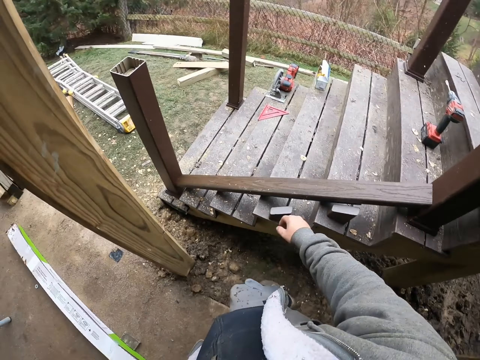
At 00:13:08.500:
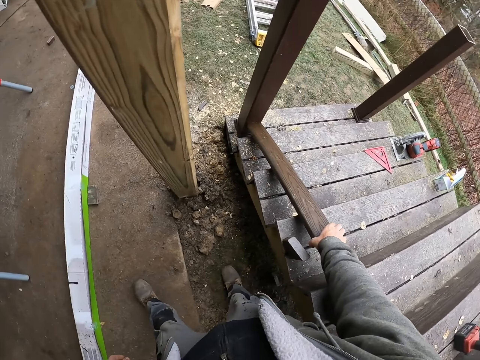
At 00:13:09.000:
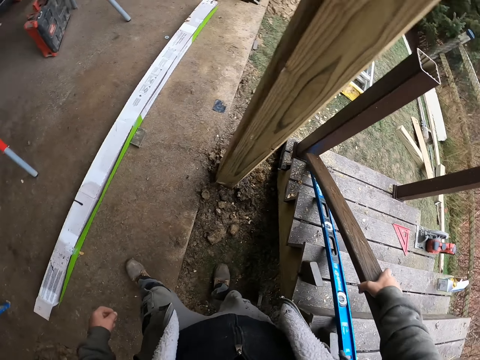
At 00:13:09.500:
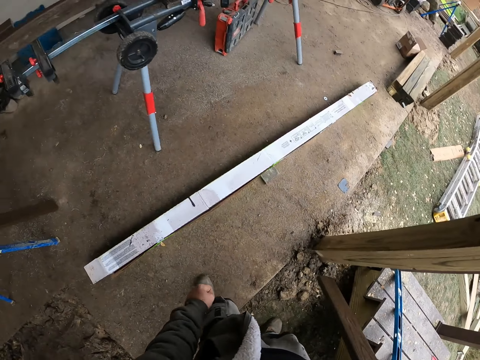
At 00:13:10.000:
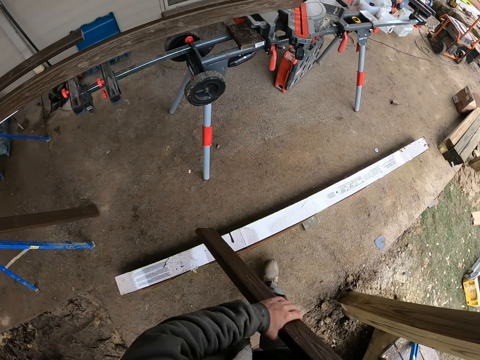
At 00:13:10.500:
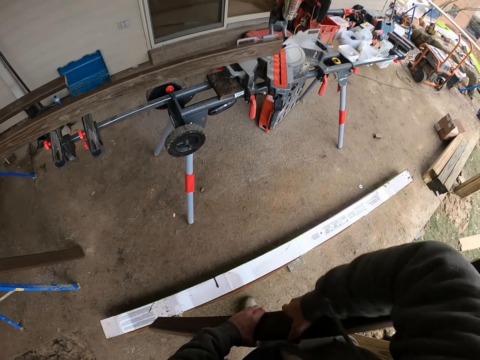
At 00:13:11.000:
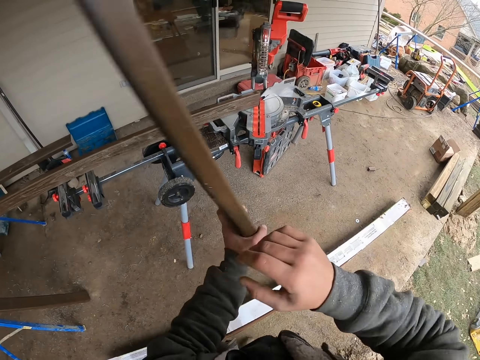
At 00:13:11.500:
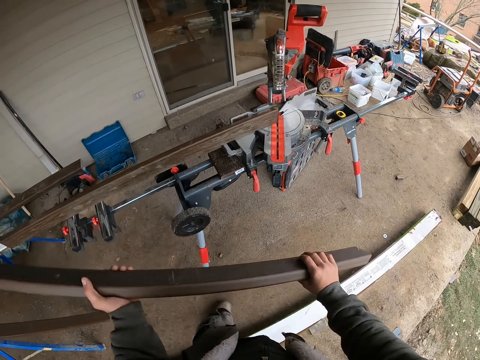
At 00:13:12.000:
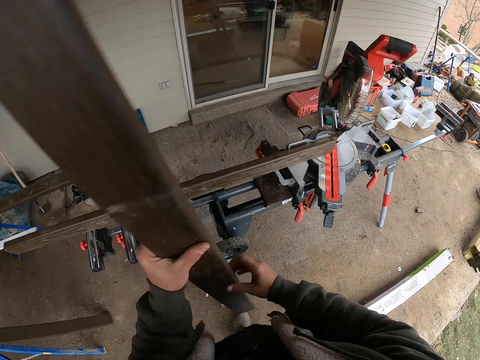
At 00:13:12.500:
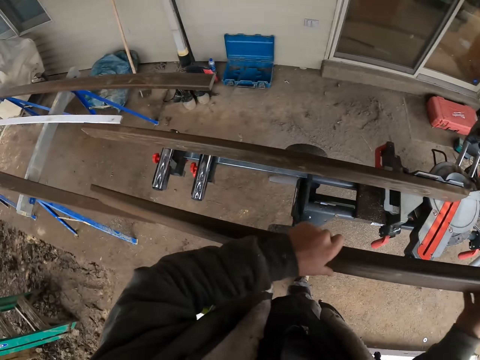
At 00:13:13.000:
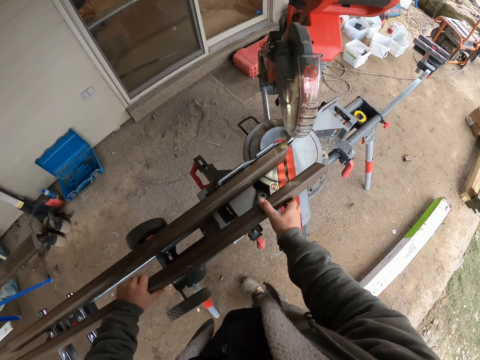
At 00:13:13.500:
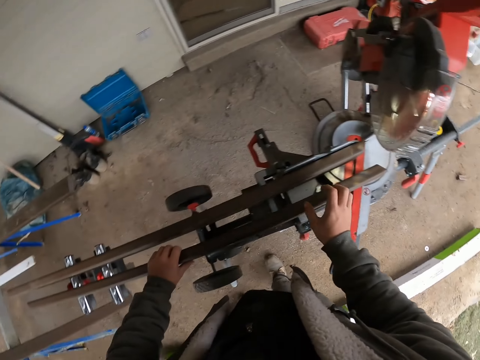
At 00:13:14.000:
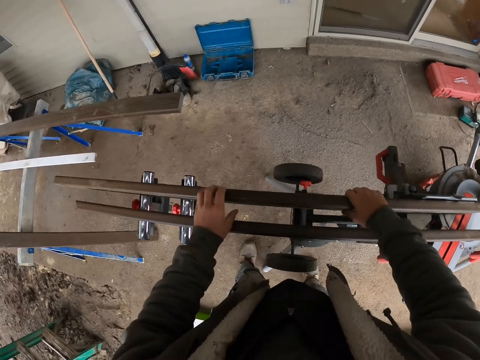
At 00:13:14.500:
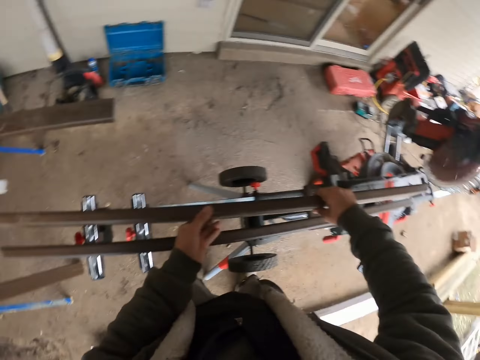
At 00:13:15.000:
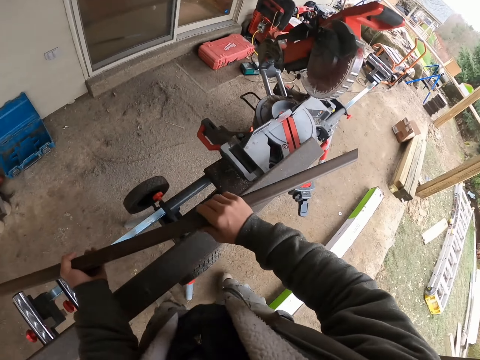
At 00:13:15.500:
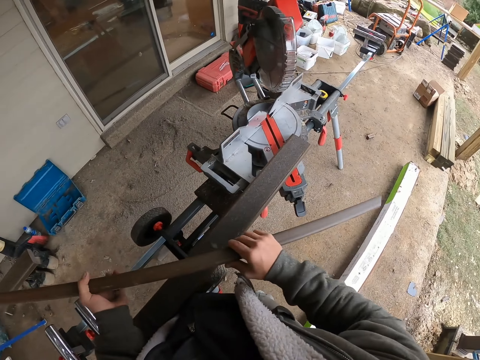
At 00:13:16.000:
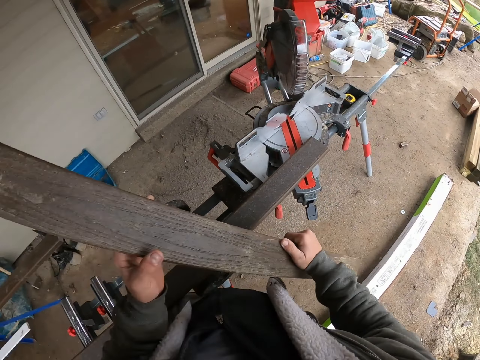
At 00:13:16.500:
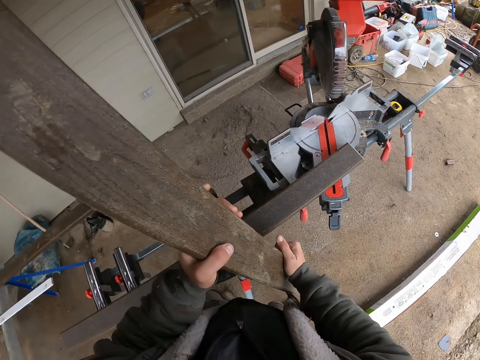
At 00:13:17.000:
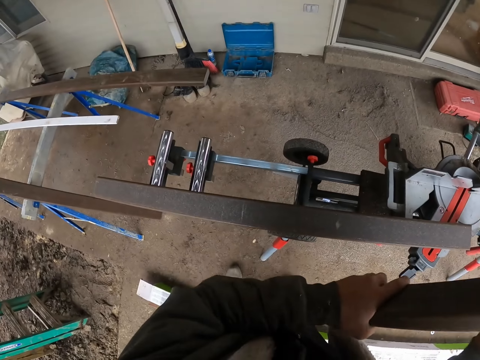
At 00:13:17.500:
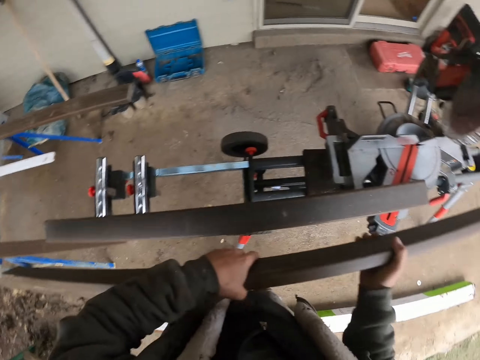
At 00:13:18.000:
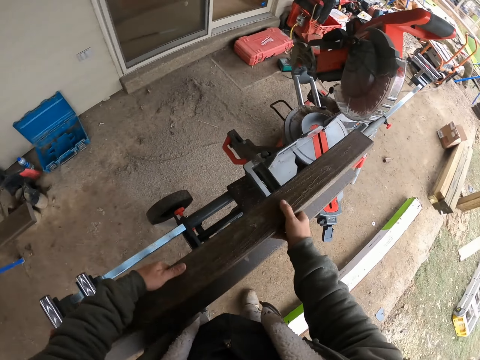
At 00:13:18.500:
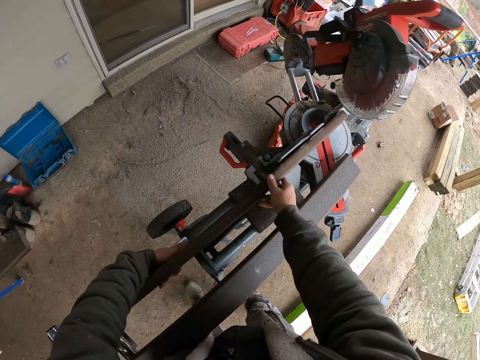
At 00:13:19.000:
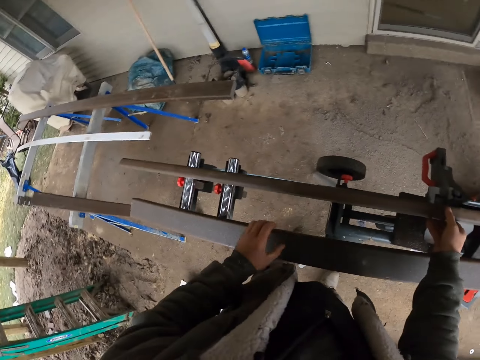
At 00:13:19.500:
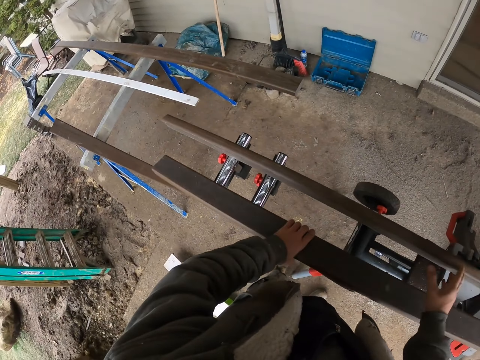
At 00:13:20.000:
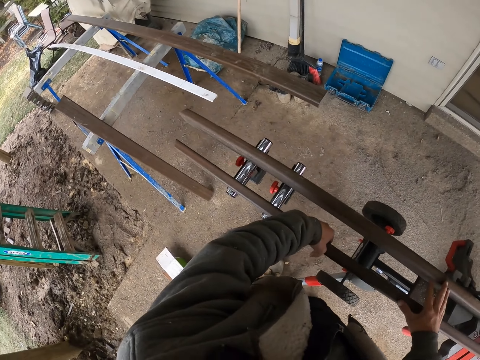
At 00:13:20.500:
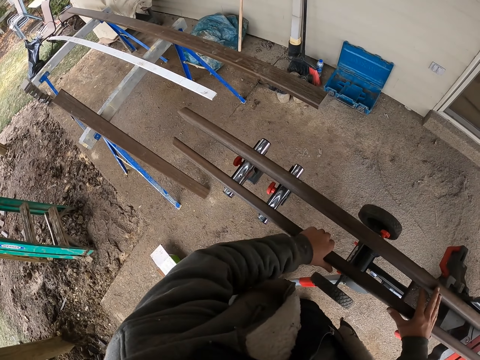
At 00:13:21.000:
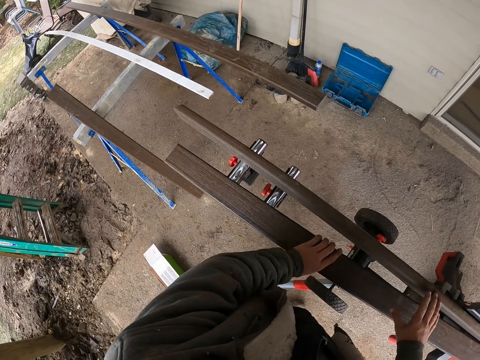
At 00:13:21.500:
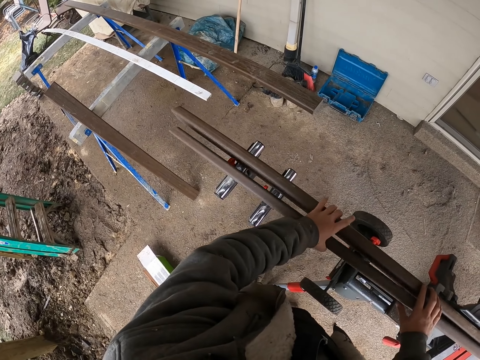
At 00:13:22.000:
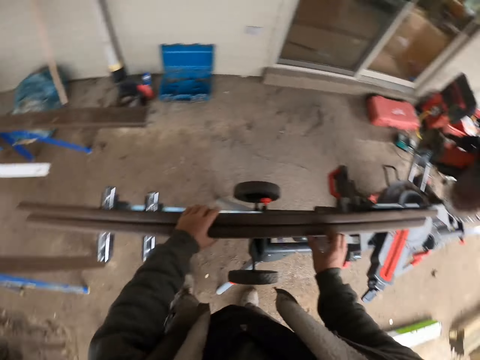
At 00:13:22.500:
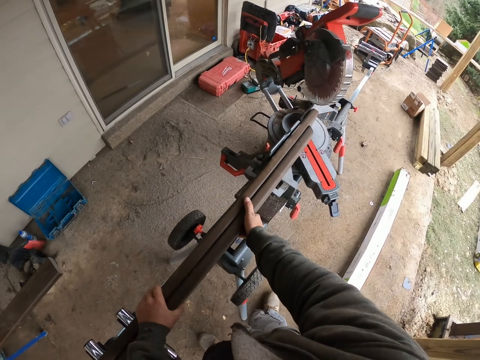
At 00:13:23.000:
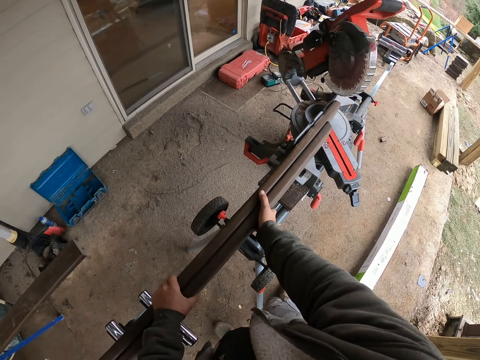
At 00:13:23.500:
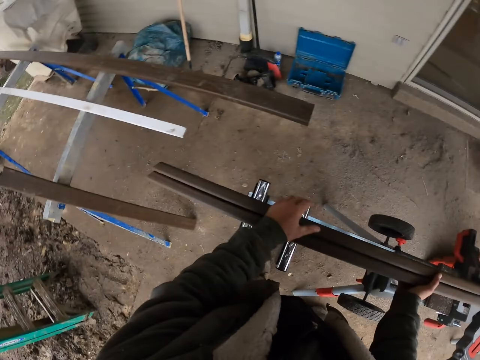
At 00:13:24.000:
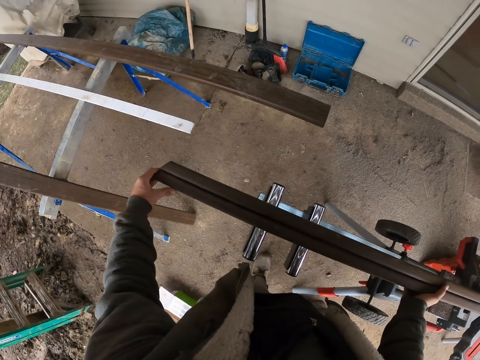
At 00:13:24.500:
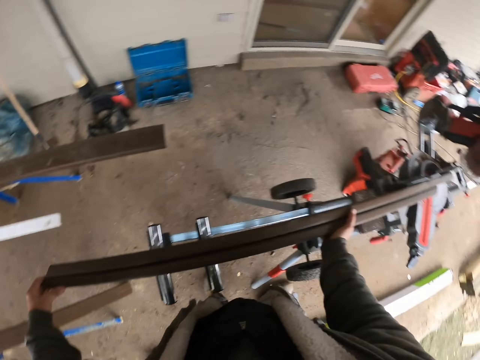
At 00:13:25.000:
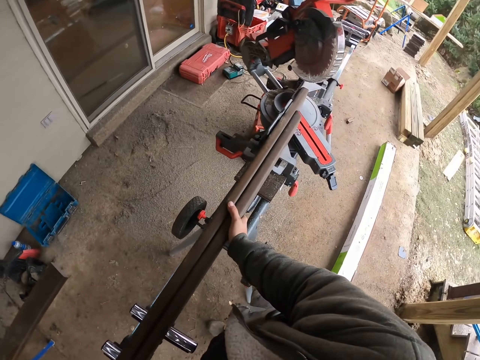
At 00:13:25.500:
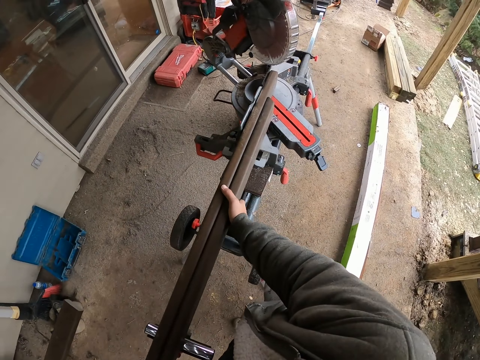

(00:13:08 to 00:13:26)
The camera wearer picks up wood from the stairs. They take a few steps. They turn the wood. They put the wood on the circular saw machine. They pick up the other wood. They turn the wood. They put the wood on the circular saw machine. They turn the other wood. They touch the timber. They hold the two woods together.

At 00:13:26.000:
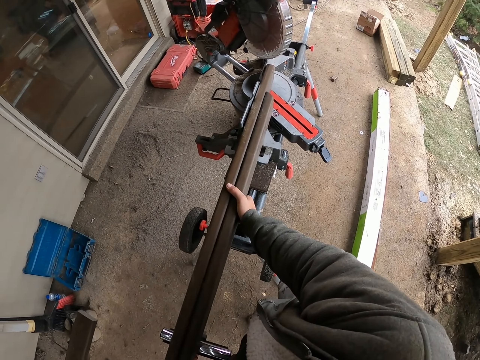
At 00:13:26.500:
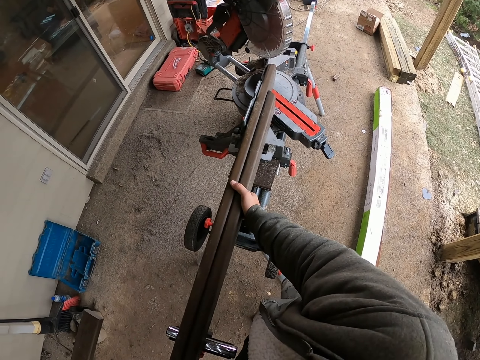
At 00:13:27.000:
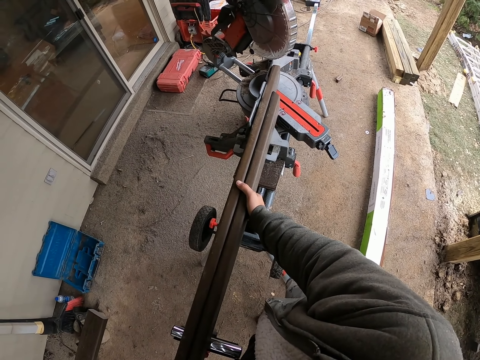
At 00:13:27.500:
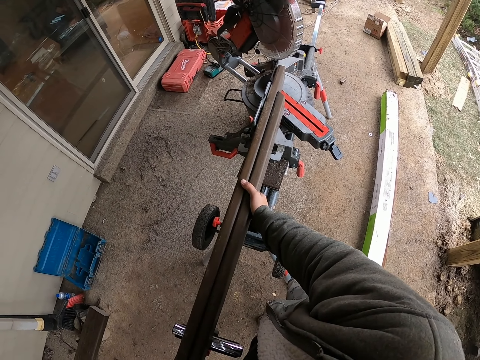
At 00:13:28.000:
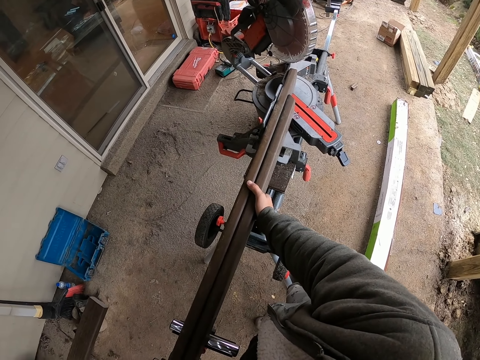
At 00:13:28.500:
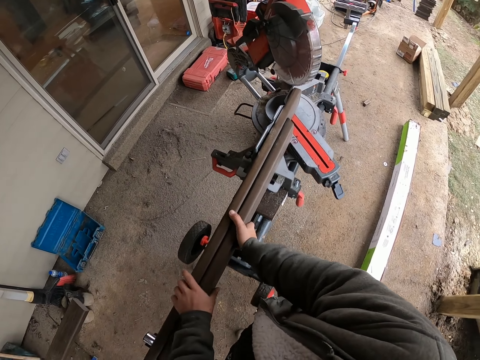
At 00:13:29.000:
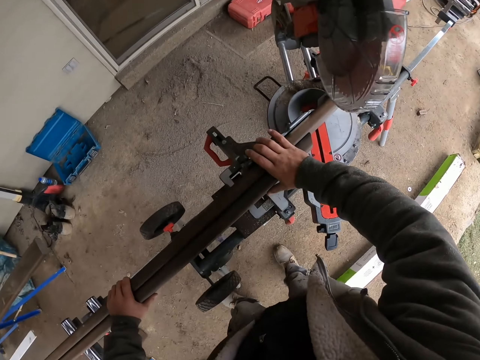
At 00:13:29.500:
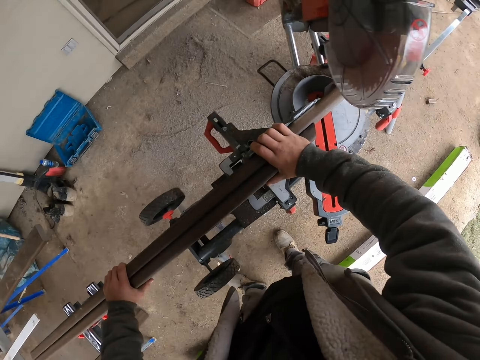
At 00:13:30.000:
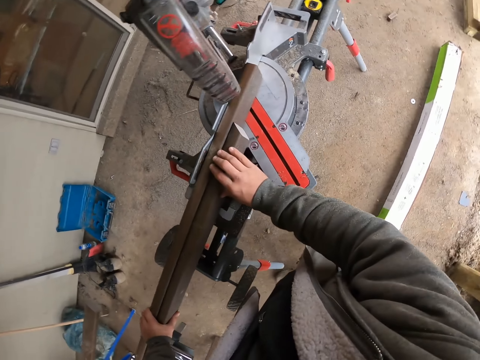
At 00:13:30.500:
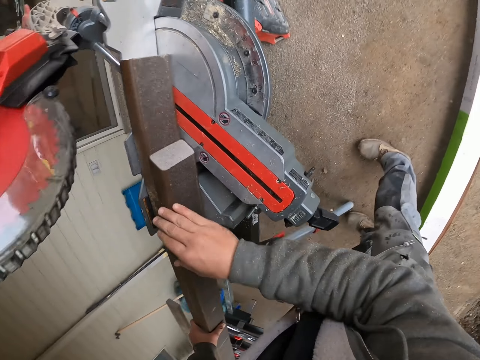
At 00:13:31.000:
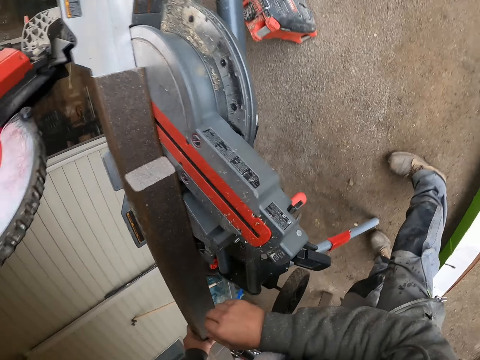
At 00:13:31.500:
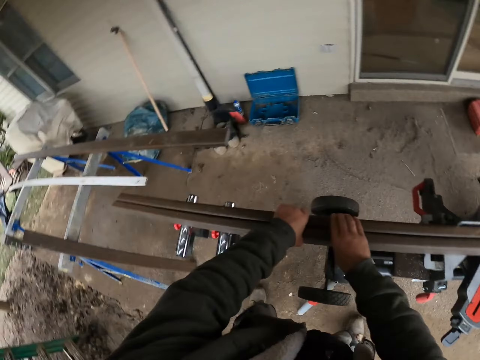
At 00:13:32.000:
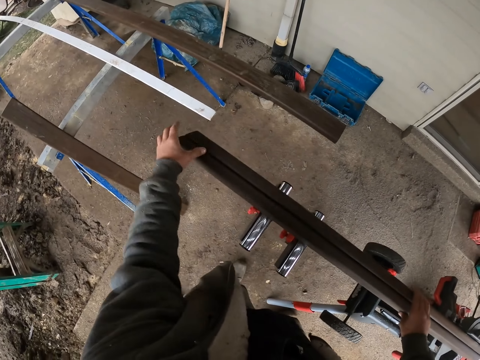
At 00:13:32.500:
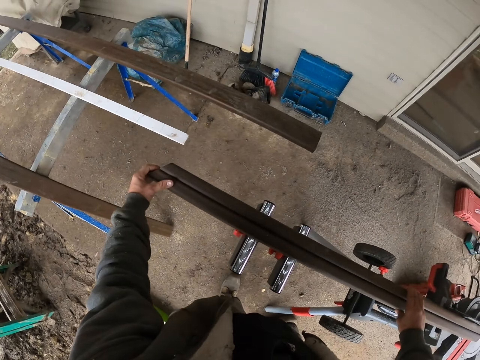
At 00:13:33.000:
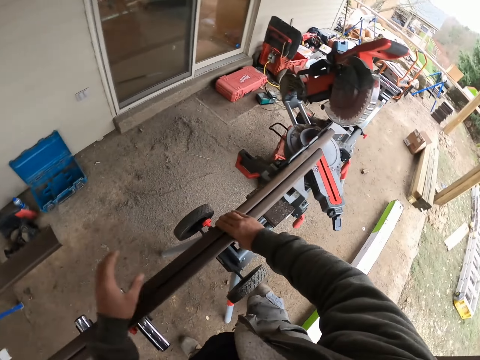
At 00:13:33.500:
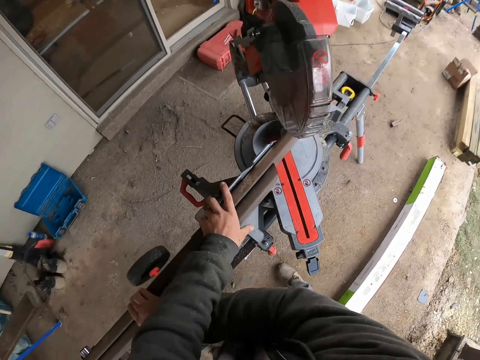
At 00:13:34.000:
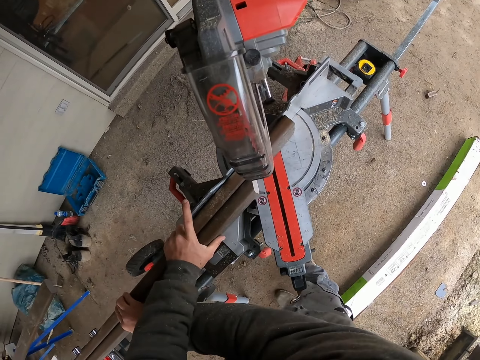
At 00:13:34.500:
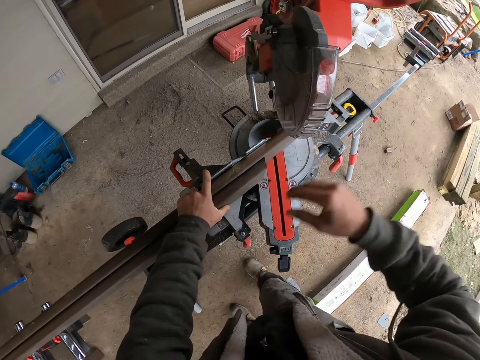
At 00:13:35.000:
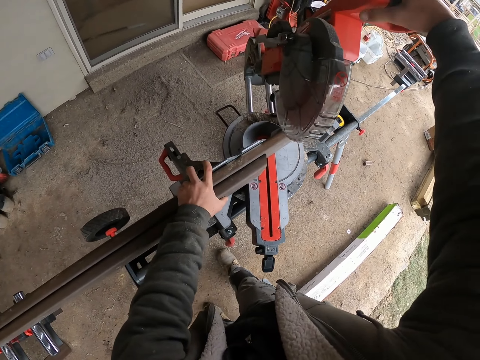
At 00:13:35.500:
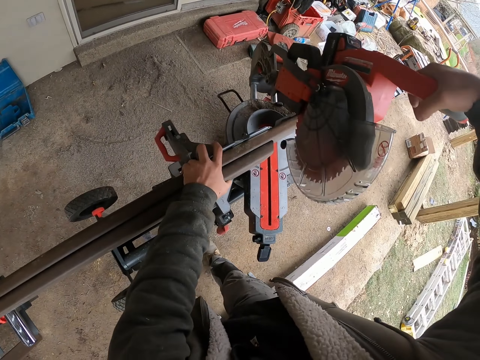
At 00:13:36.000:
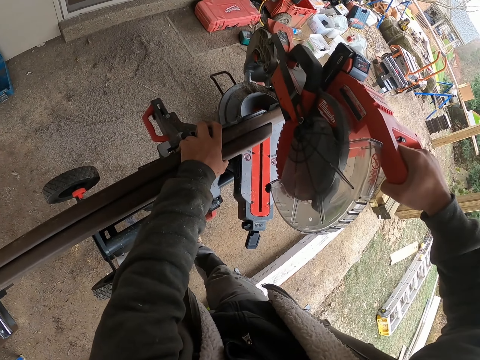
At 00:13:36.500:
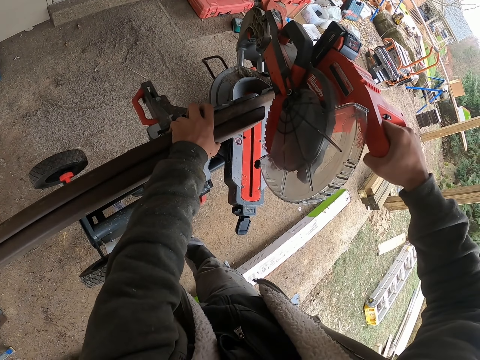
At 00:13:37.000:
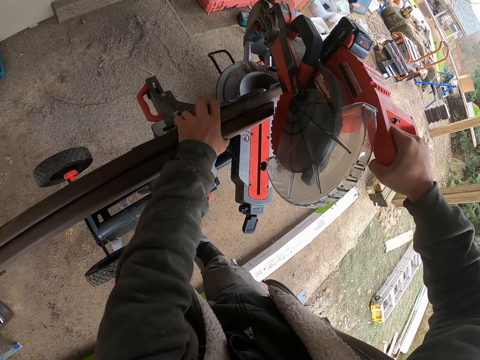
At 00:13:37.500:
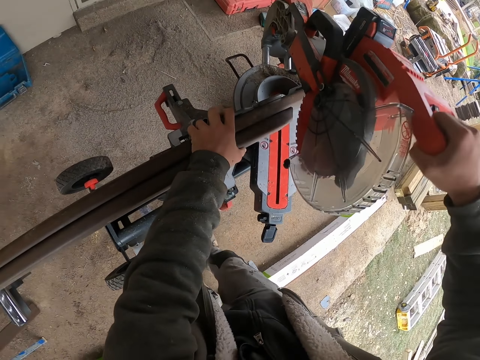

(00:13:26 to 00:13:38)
The camera wearer looks at the woods. They pull the circular saw machine down.
